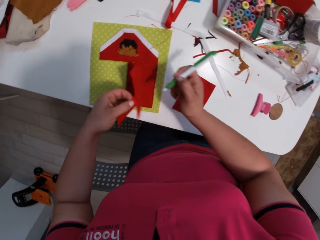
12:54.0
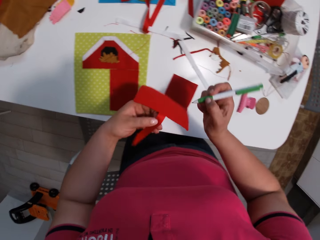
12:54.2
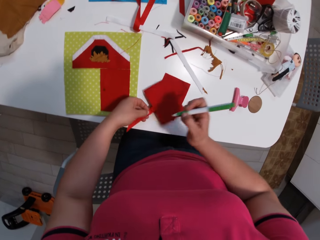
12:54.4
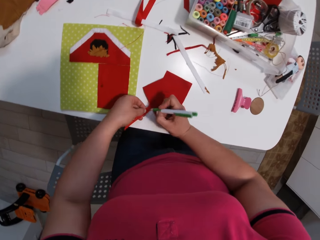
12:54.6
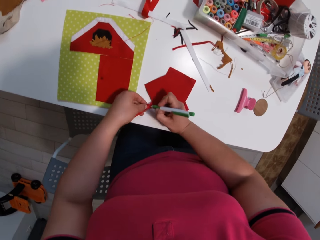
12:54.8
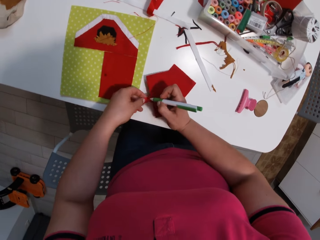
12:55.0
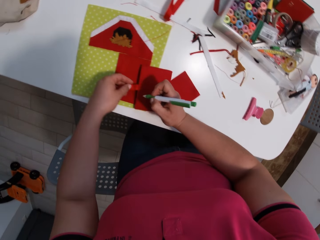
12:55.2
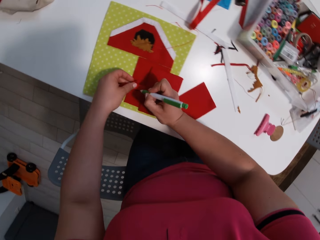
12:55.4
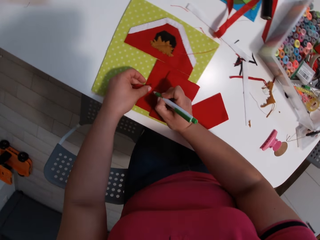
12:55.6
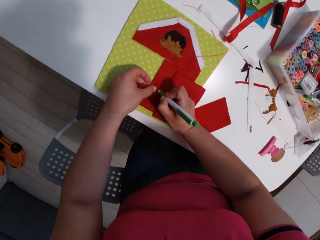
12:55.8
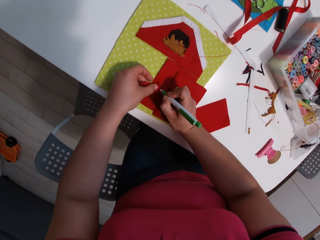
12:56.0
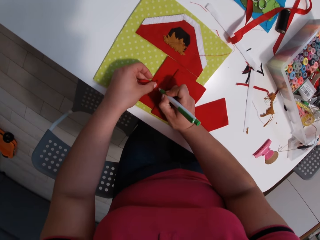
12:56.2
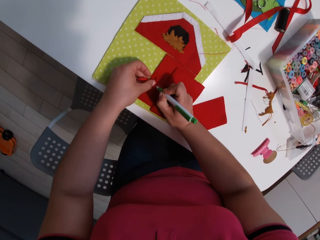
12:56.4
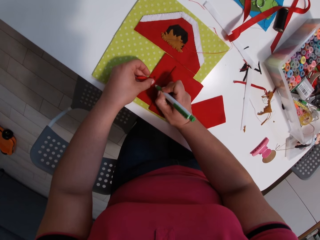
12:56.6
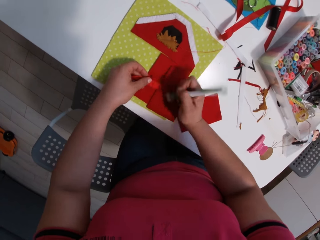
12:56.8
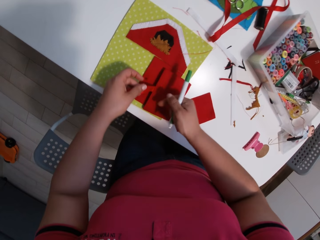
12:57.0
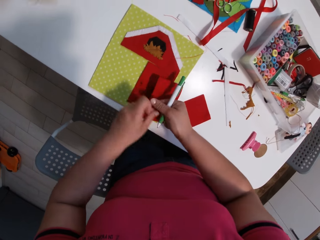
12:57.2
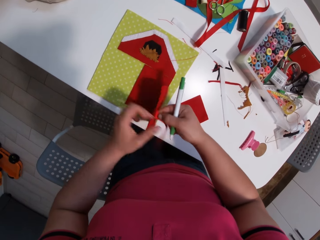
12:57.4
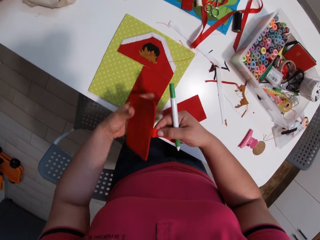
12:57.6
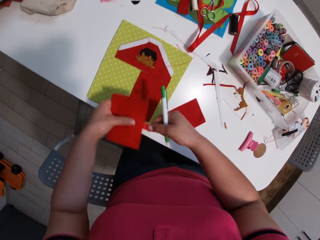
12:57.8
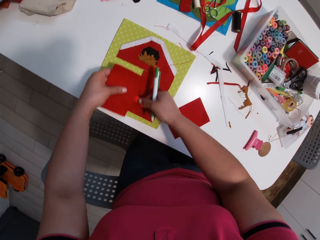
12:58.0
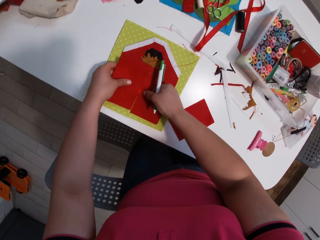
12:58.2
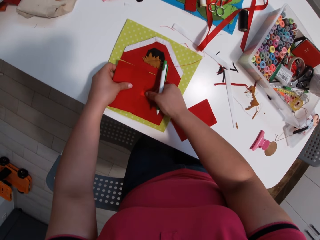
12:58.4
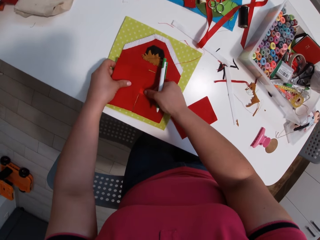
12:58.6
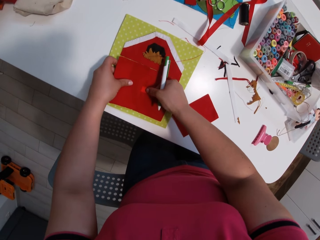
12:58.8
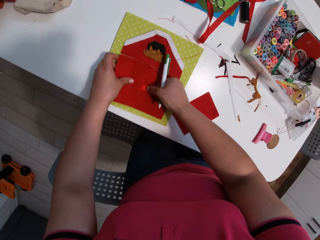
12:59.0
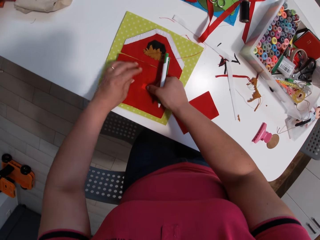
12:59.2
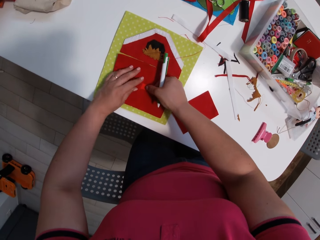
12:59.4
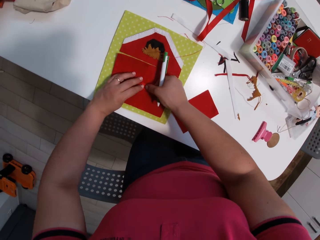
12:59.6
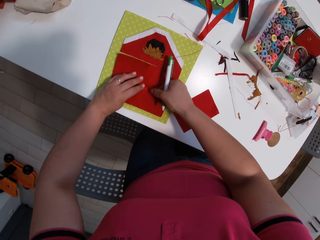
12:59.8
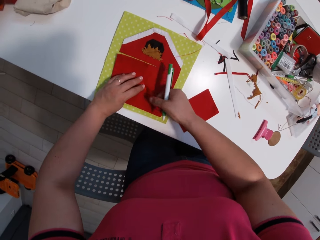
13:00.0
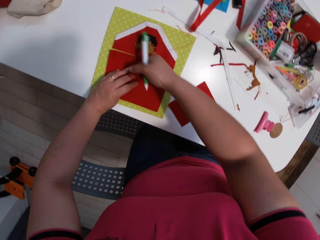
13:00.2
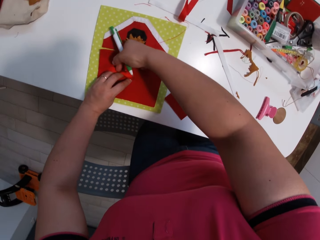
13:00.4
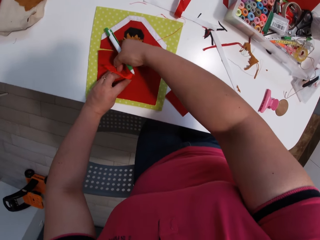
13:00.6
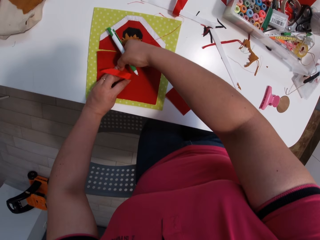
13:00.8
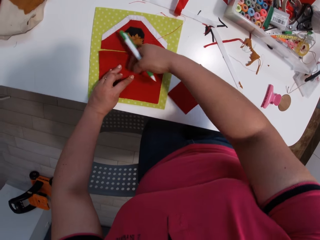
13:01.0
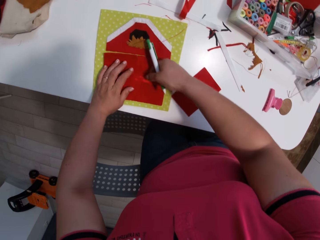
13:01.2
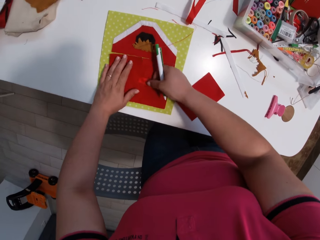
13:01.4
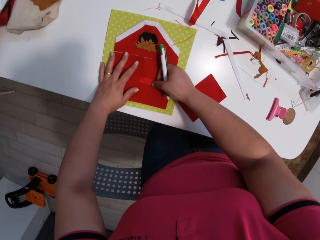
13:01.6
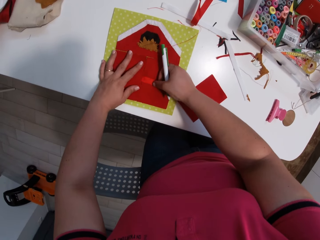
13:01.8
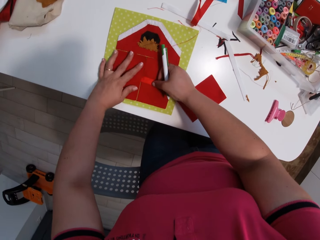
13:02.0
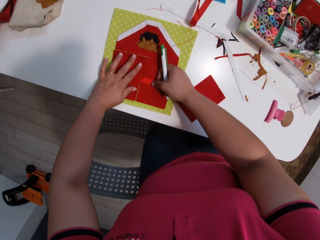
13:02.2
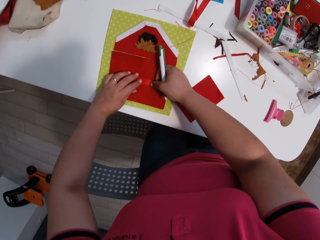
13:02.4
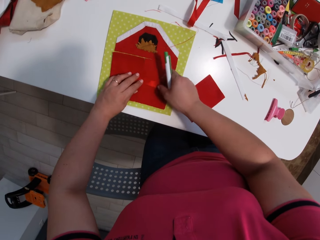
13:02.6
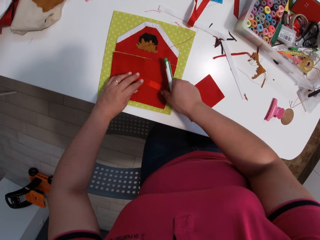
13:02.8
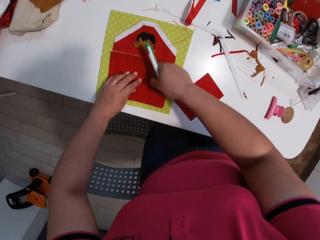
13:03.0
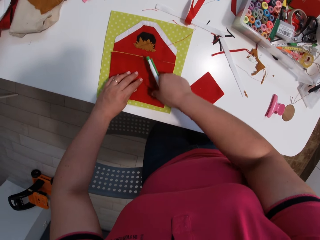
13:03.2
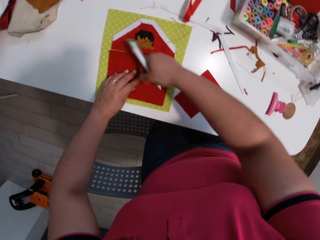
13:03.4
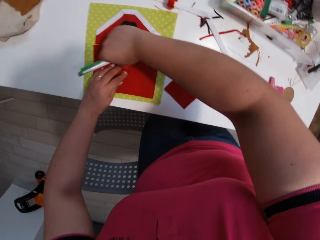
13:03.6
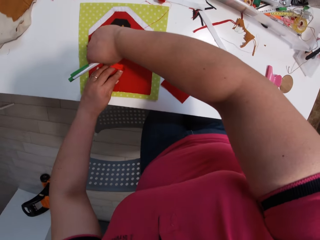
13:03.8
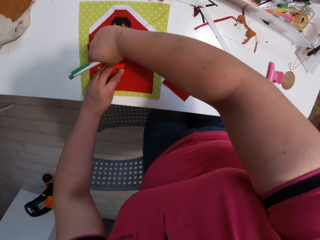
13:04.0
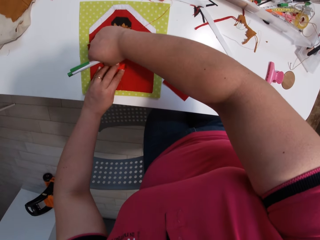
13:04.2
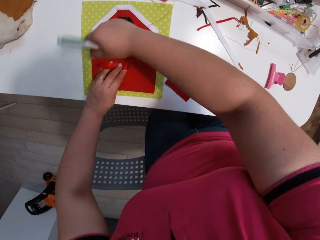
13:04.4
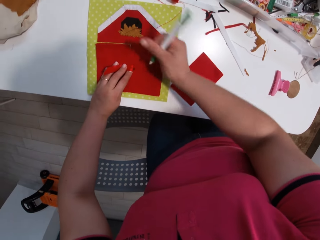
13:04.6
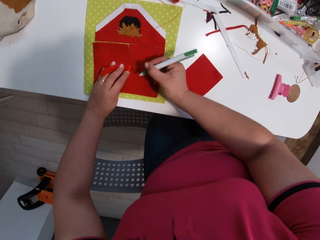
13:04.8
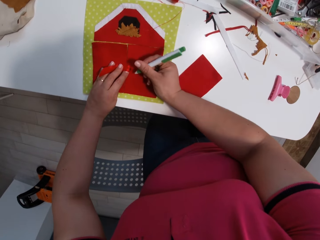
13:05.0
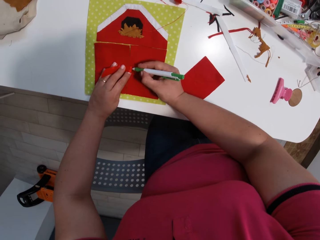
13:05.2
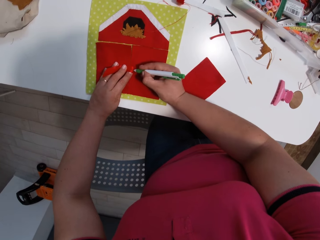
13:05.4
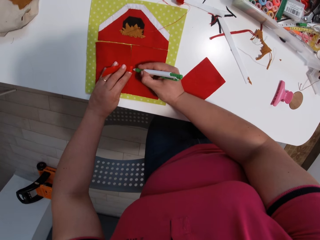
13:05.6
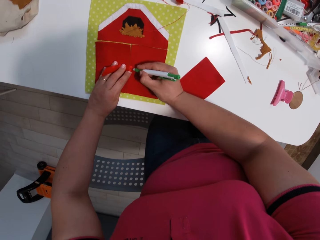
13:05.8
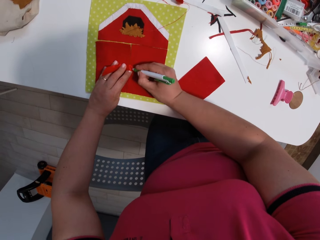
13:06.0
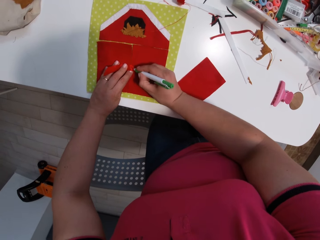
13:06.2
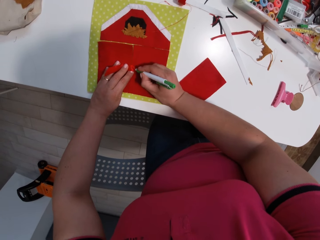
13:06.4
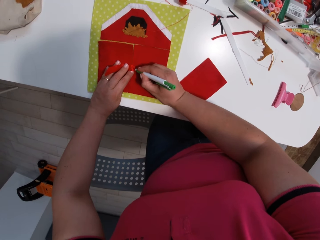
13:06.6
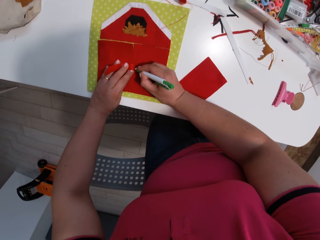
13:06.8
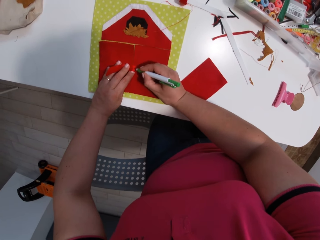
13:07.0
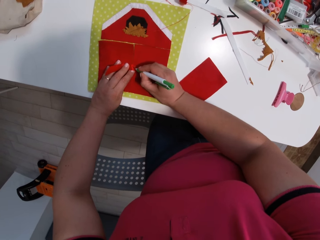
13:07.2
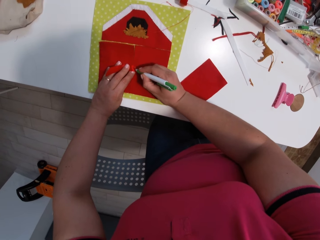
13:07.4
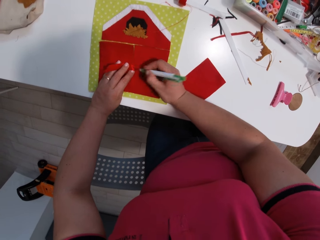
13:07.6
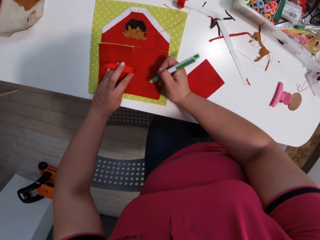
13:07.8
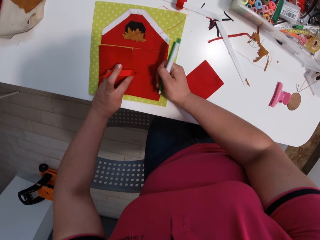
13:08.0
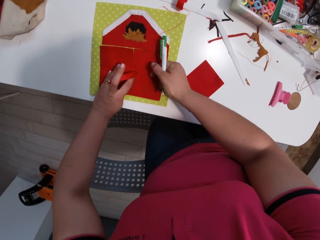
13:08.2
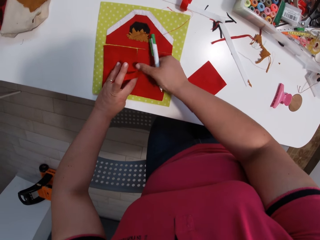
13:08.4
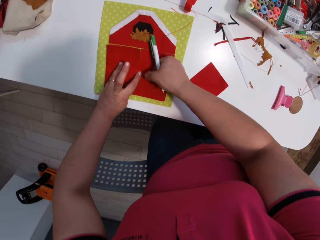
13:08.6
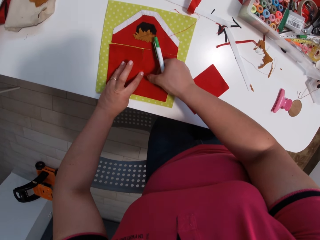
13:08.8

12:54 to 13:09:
The camera wearer removes a piece of cloth or fabric from the hand craft base. They put the piece of cloth on the table. They mark on the cloth with a biro pen. They put the fabric on the hand craft base. They flip the ribbon. They fold an extension of the cloth. They mark on the cloth with the biro pen.

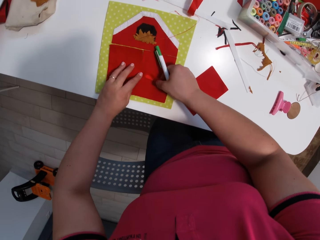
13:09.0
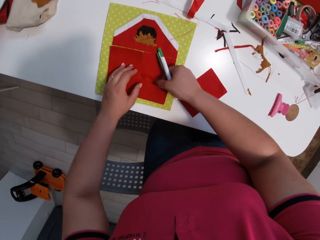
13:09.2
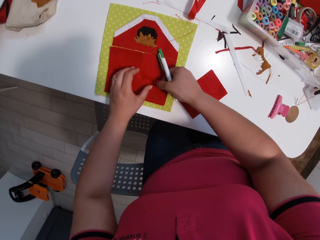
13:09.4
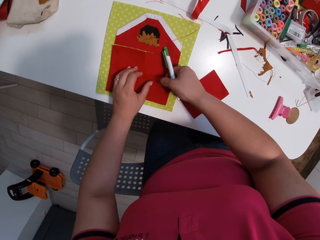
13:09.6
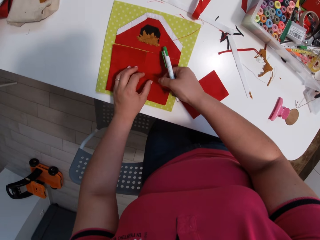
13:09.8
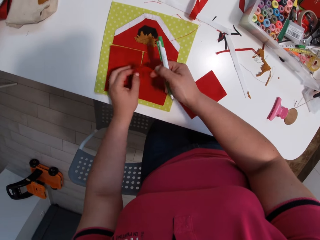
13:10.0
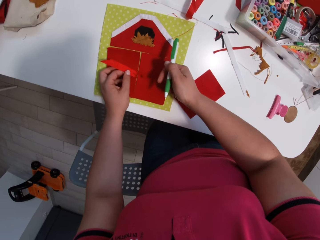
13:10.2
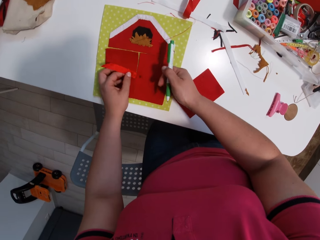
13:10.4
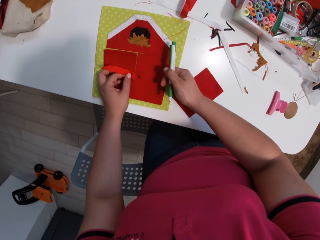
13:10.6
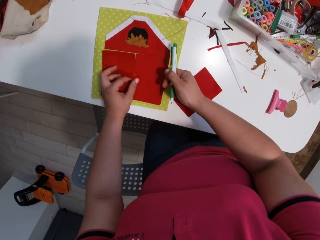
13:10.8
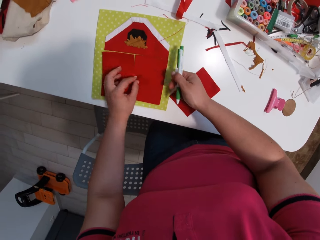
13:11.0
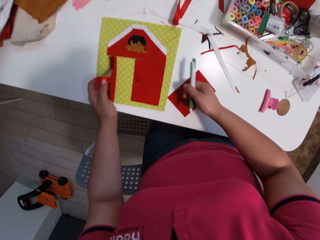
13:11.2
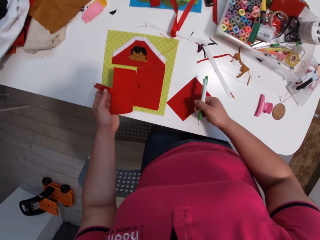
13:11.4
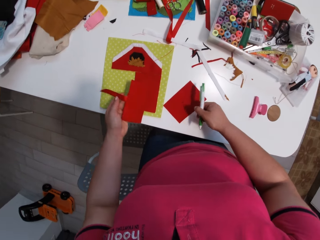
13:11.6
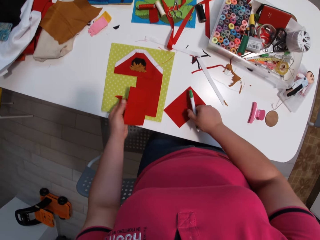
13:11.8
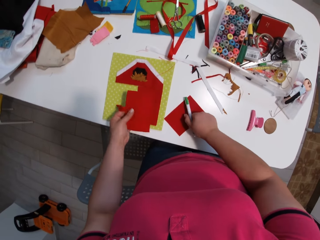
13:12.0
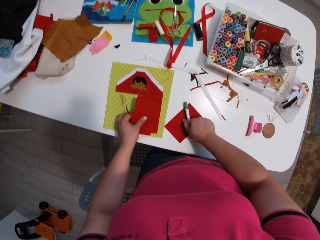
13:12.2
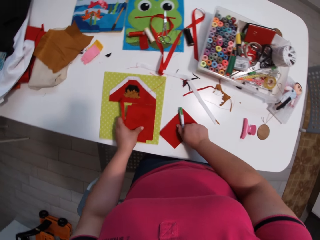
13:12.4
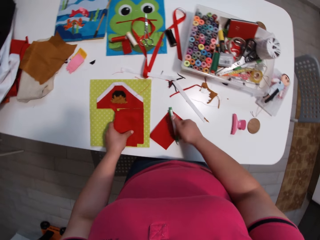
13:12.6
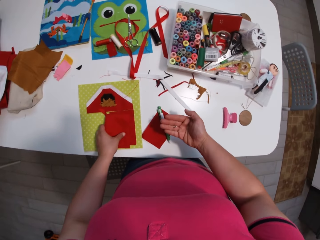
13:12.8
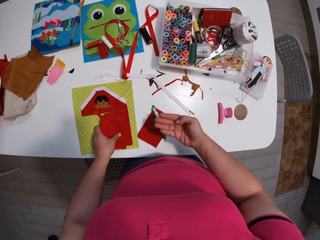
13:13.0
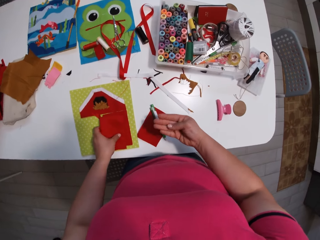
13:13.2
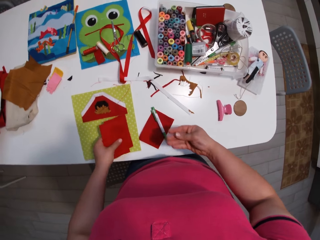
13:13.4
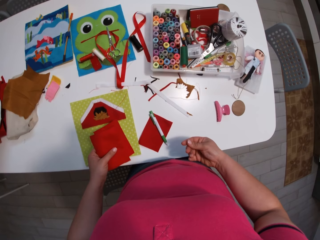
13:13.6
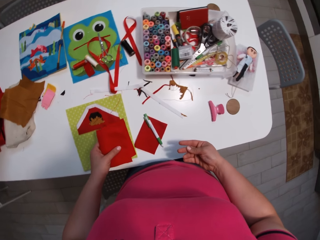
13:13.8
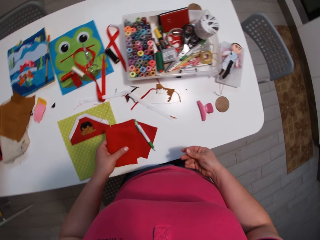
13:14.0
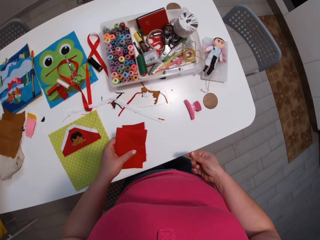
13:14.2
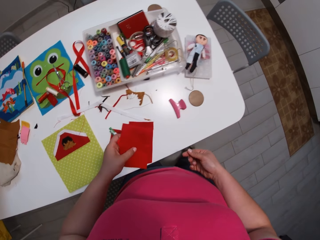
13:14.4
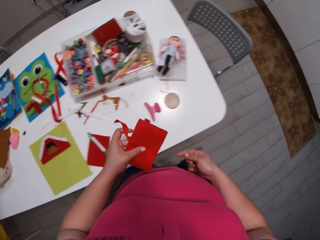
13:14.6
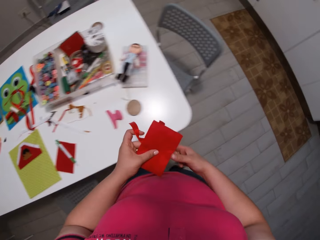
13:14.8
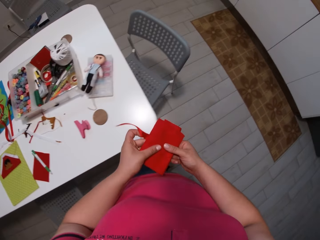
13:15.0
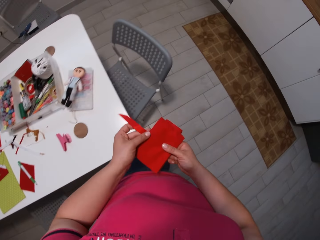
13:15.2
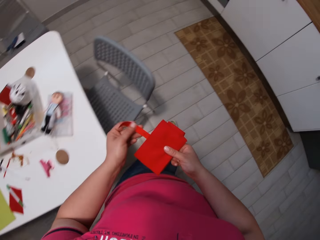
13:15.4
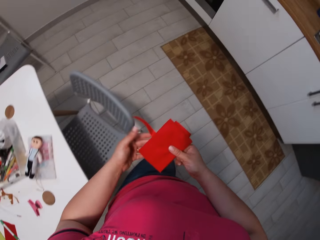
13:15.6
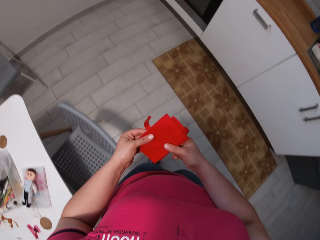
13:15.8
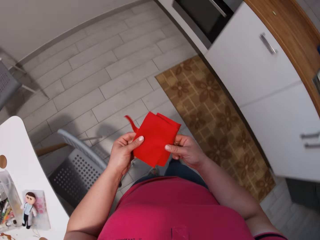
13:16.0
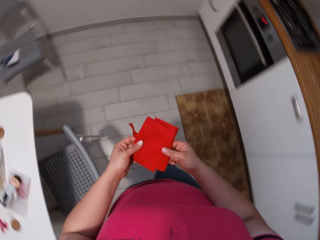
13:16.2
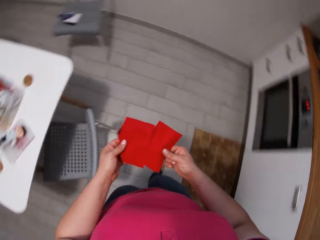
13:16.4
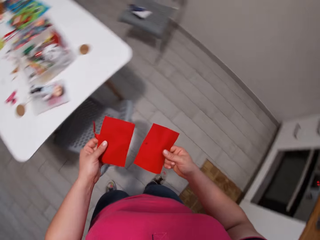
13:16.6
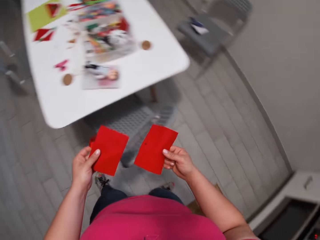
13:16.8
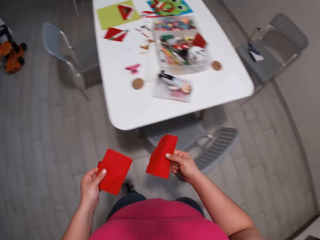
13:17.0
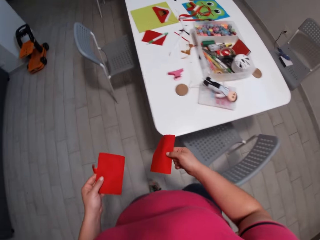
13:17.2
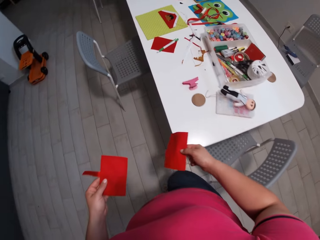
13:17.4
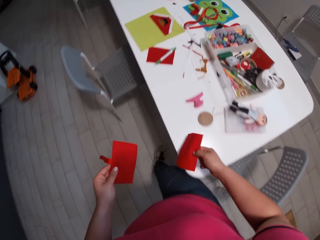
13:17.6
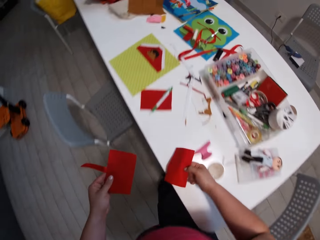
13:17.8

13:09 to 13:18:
The camera wearer flips the ribbon. They remove pieces of fabrics from the hand craft base. They put the pen down. They move around.
